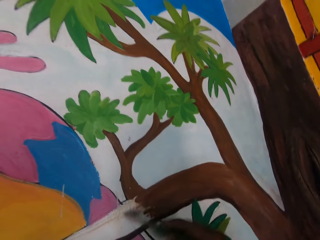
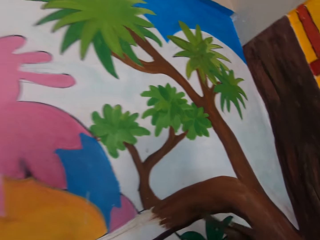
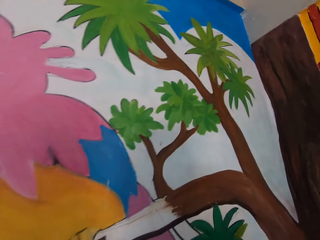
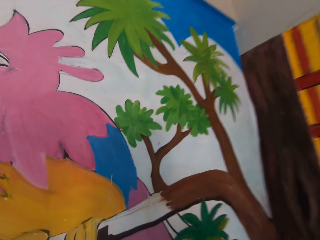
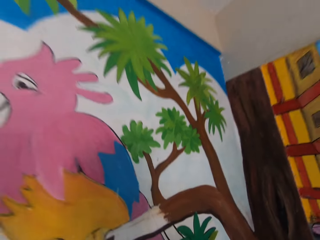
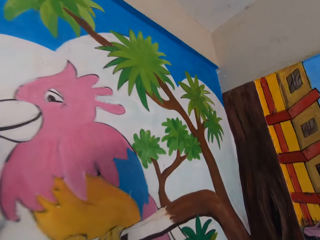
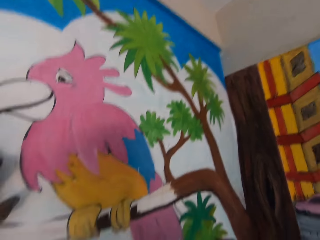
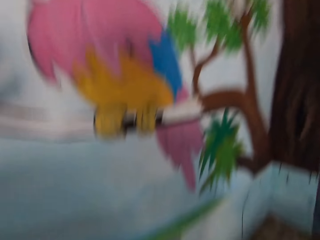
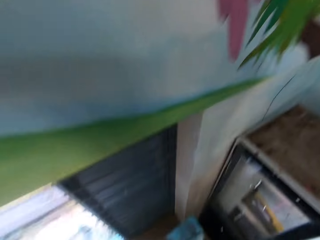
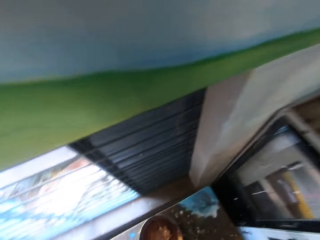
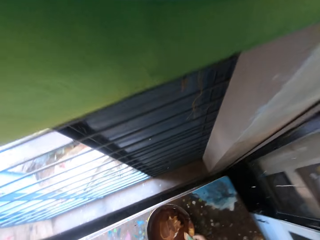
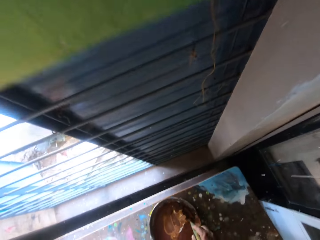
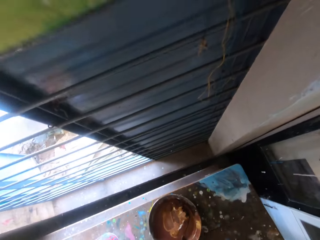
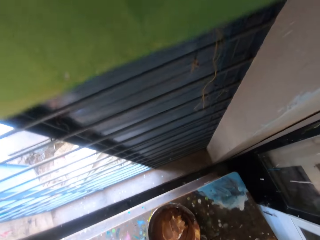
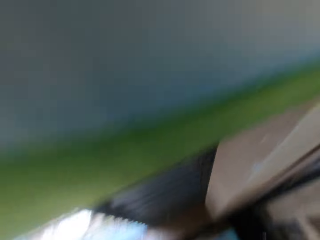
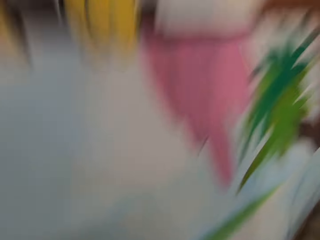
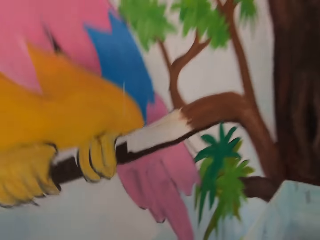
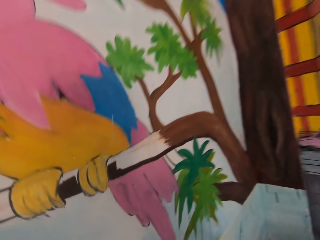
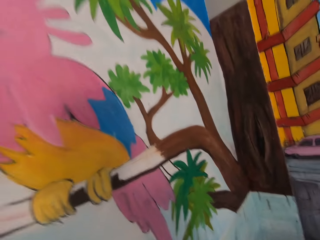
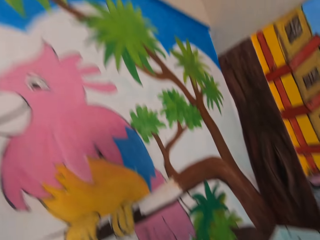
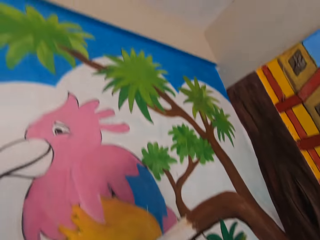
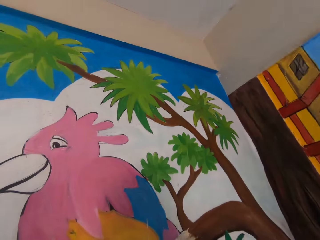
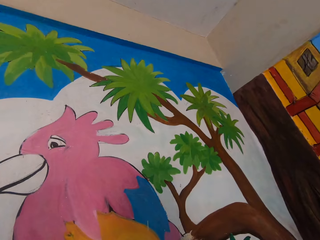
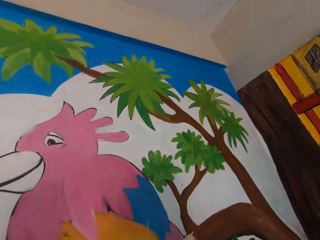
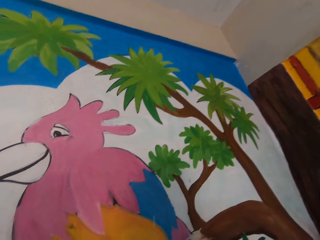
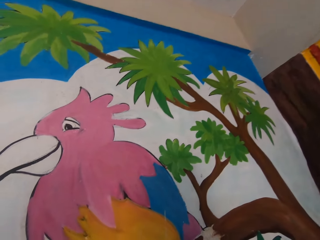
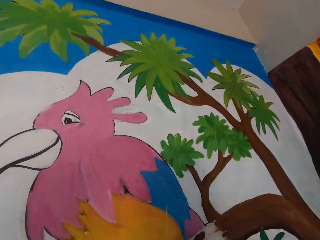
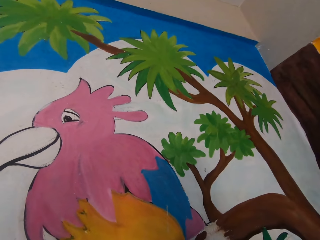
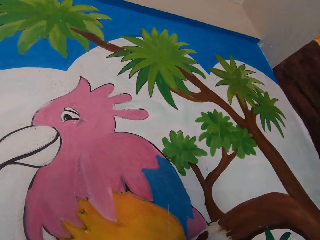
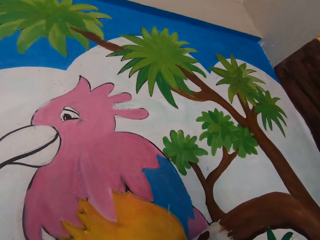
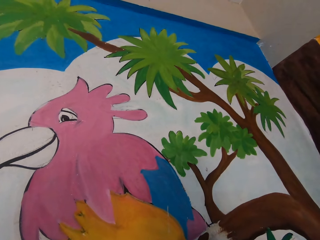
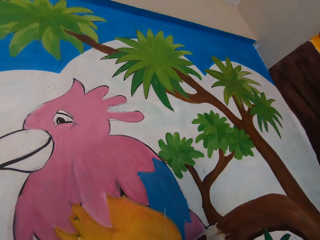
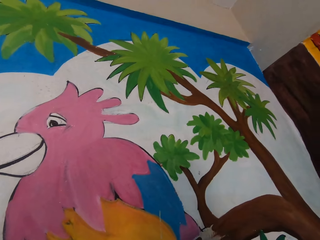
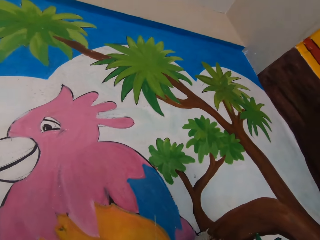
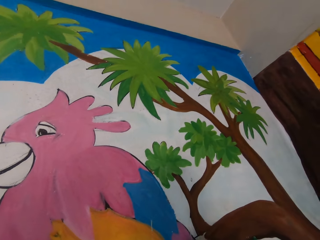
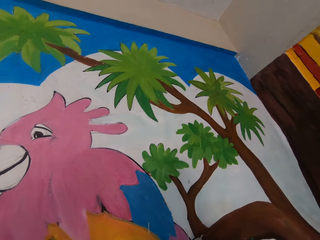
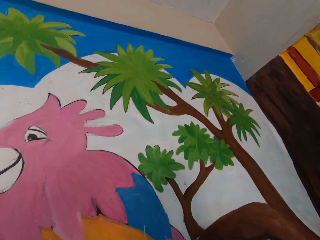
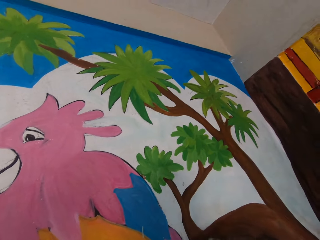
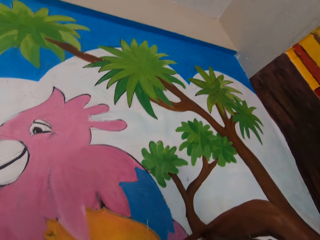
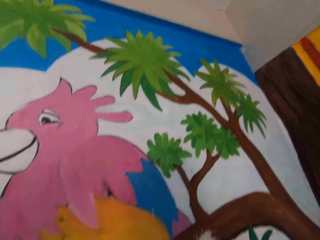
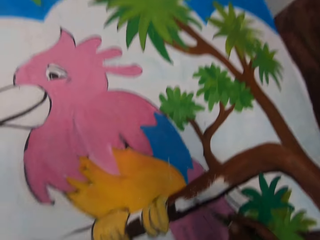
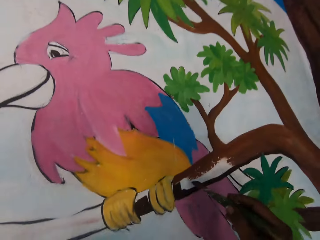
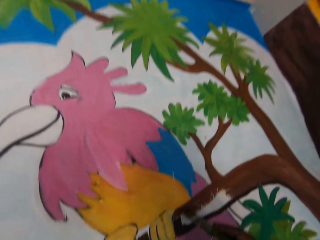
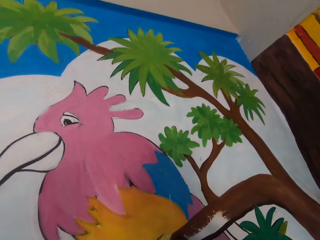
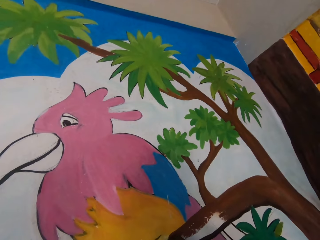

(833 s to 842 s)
The camera wearer takes paint from the first paint bucket on the floor with the paint brush. He paints the mural on the wall with the paintbrush in his right hand.

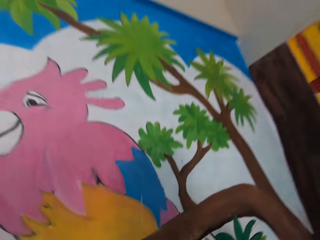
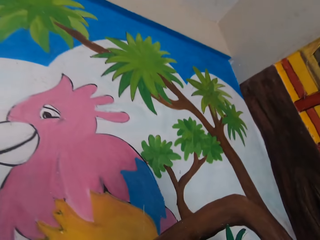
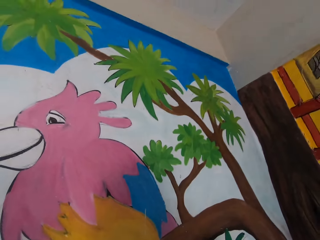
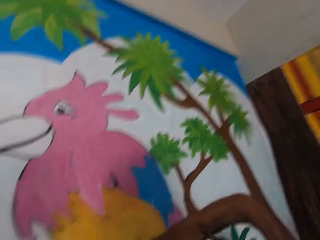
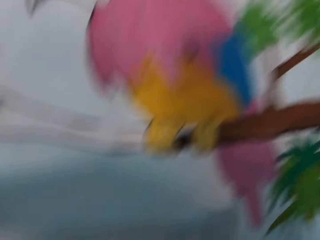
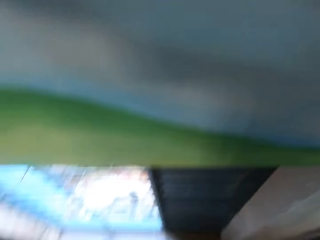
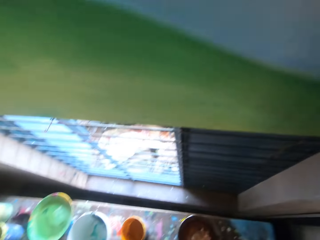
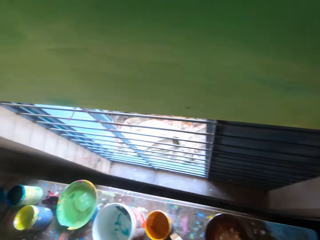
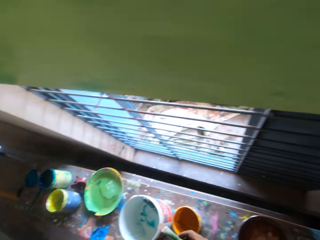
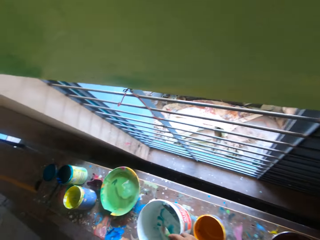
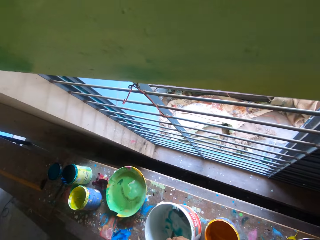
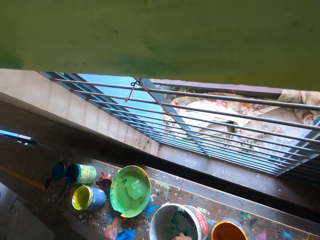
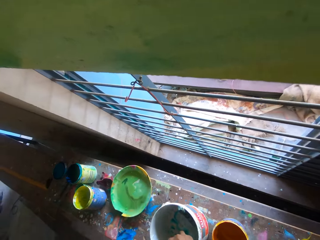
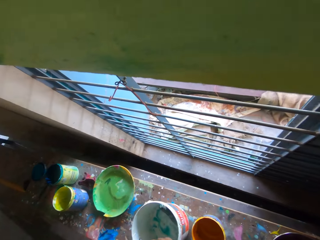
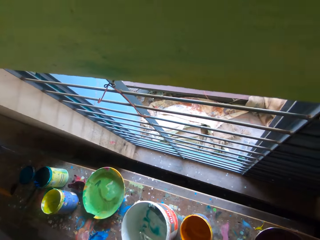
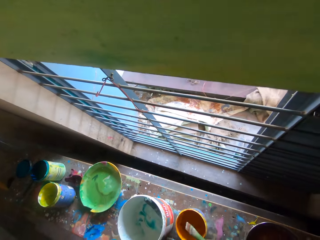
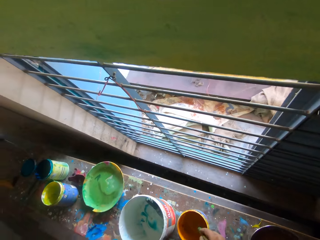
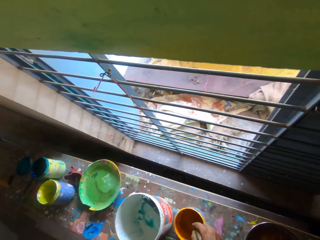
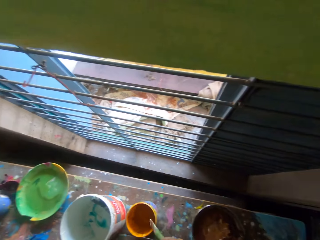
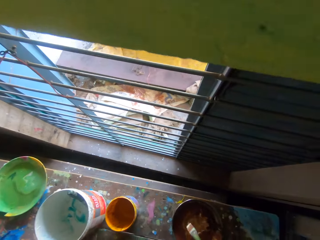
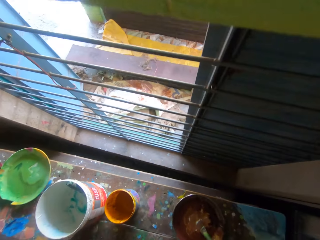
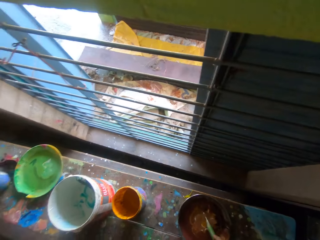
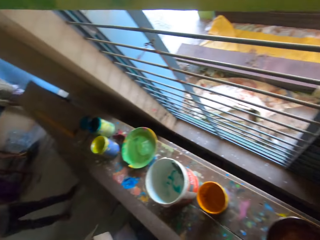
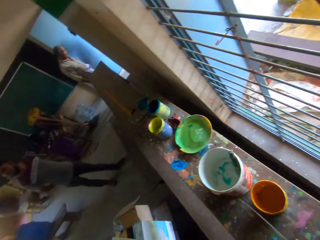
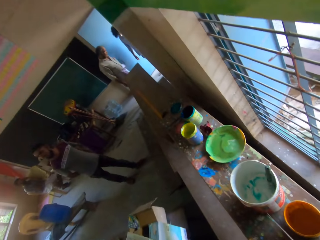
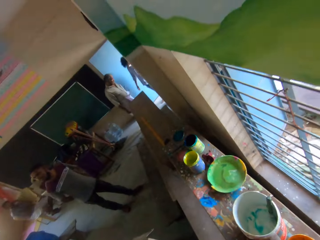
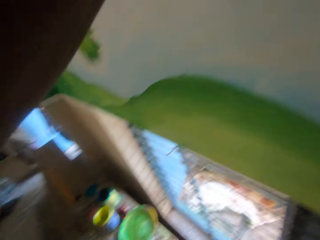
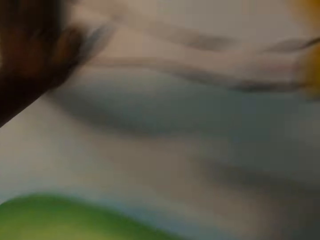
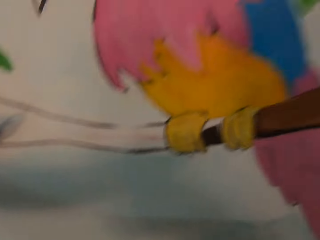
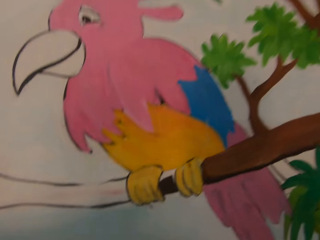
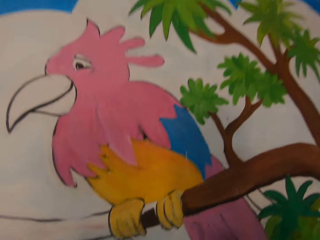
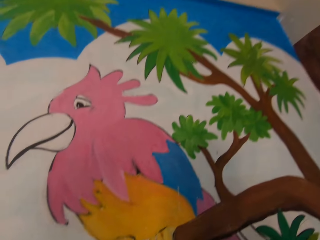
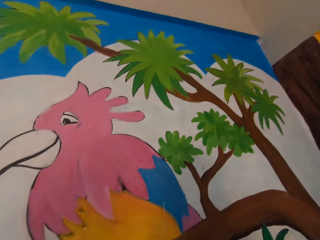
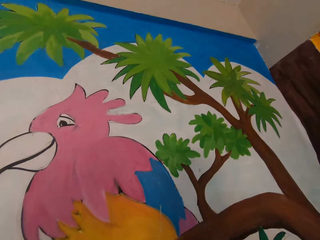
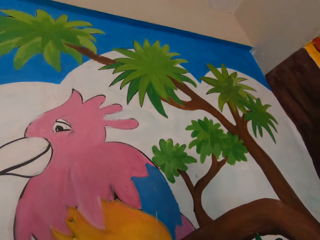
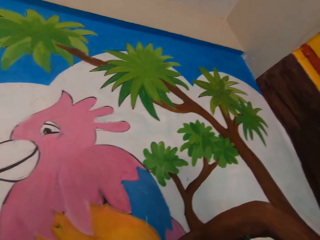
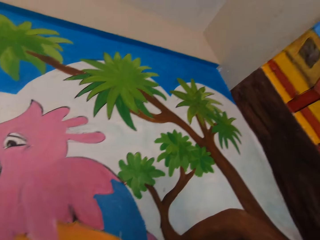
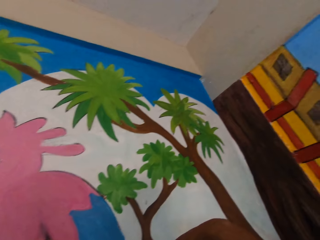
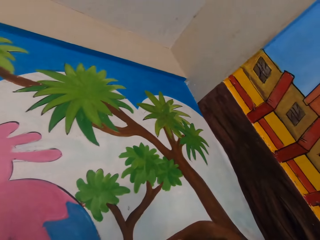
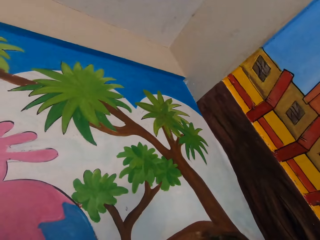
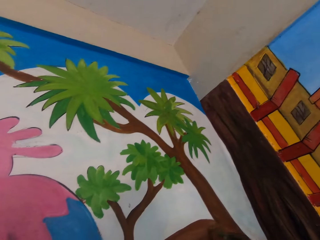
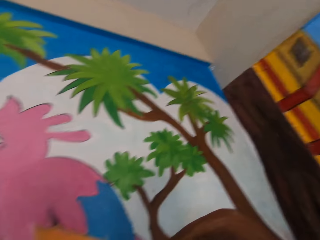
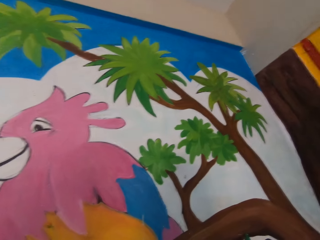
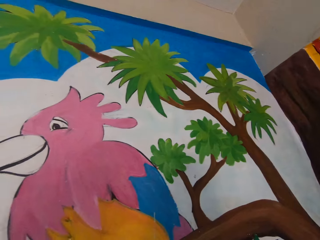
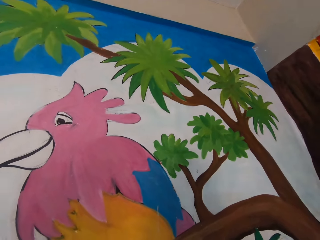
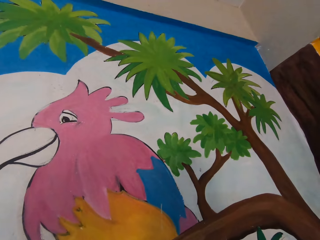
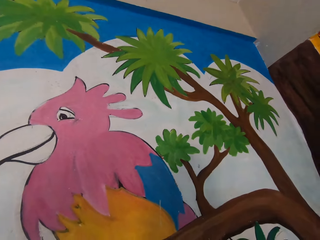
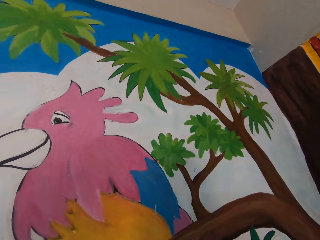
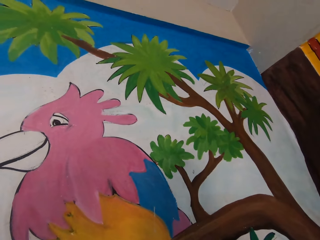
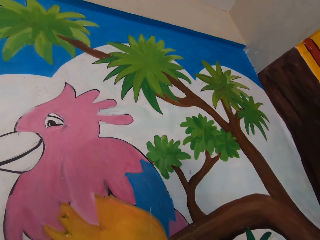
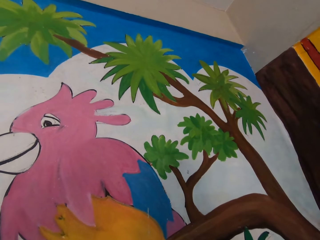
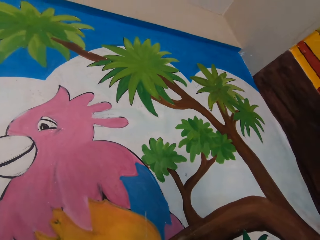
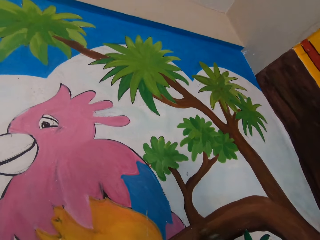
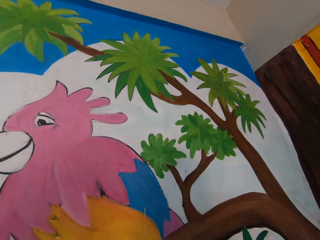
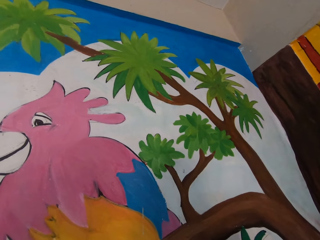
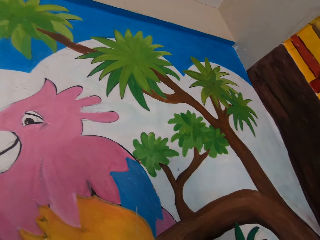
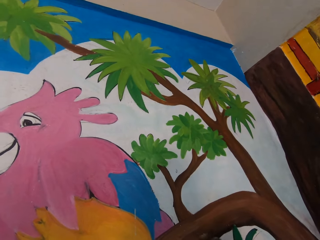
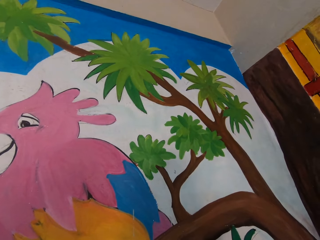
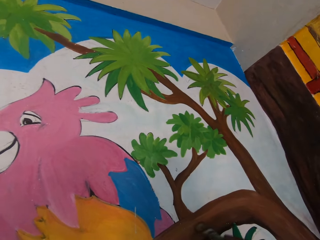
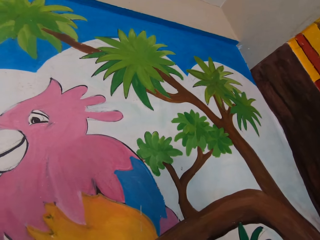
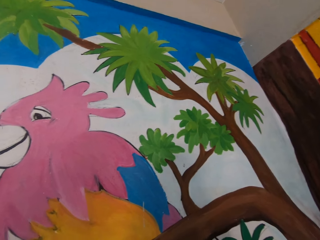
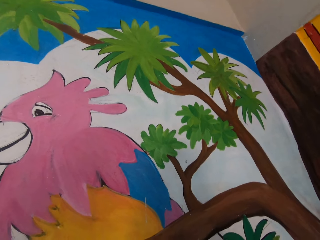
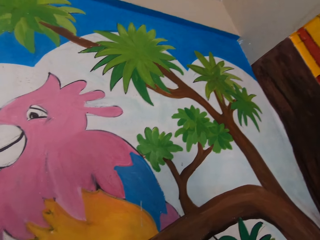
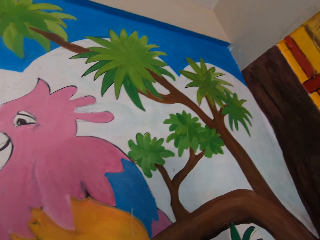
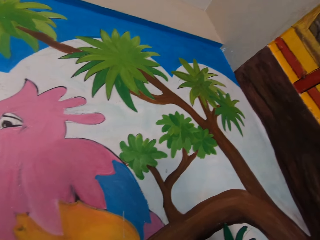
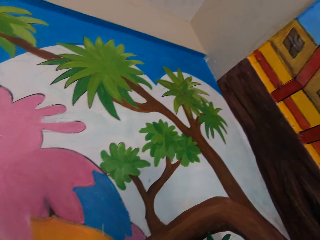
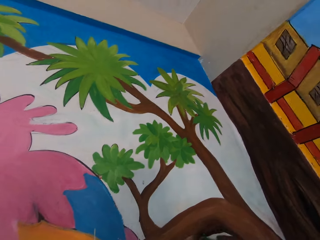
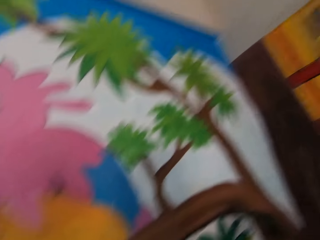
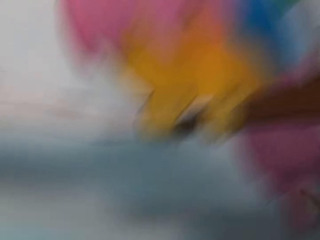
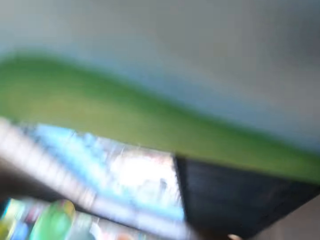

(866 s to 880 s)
The camera wearer takes paint from a second paint bucket on the floor with the paint brush. He dips the paint brush into a third paint bucket on the floor. He takes paint from the first paint bucket on the floor with the paint brush. A man stands inside the house. Another man enters the house. Another man sits on a stool. Another man stands near the door. The camera wearer touches the paint board. He paints the mural on the wall with the paintbrush in his right hand.
